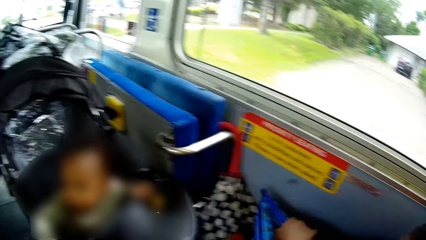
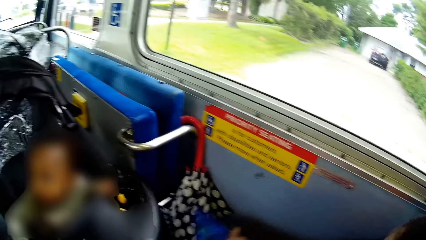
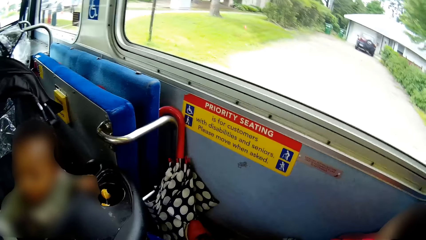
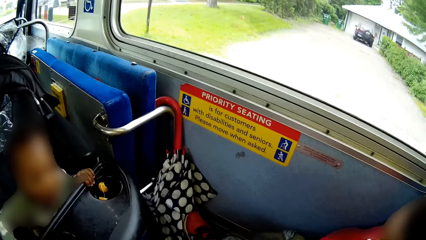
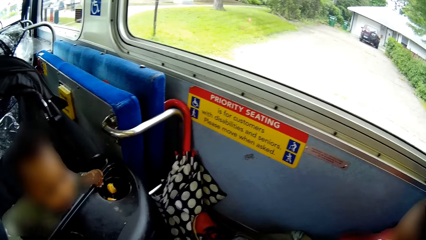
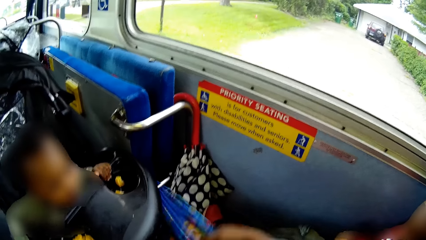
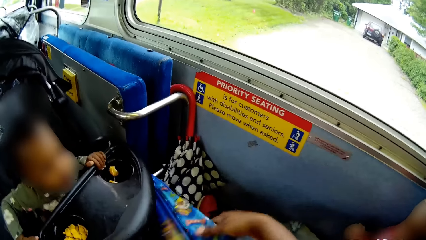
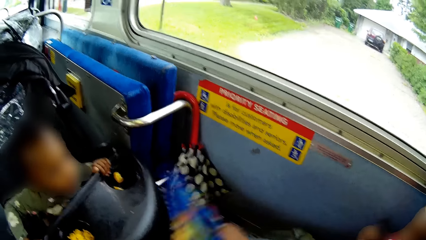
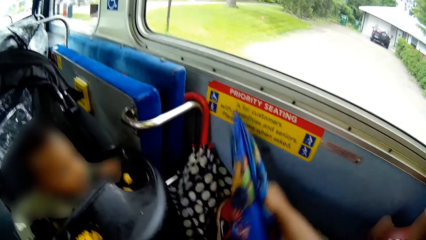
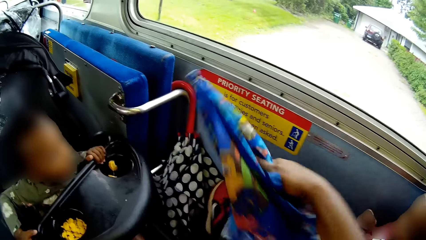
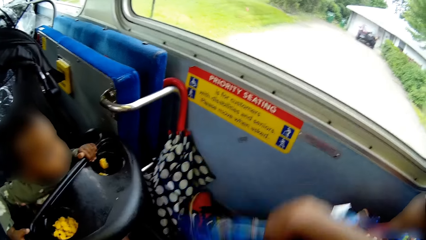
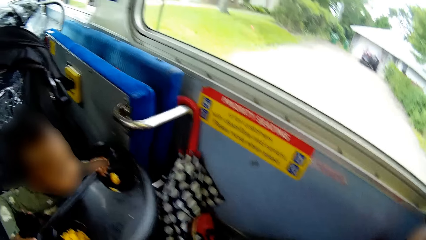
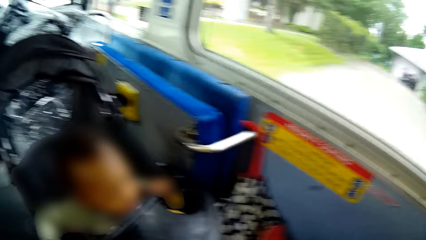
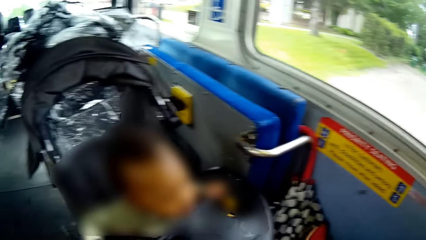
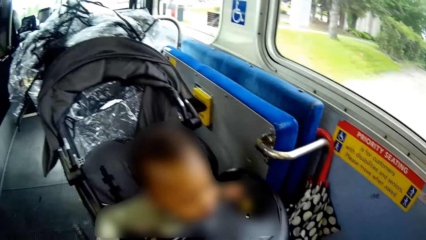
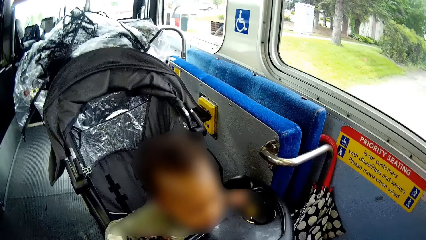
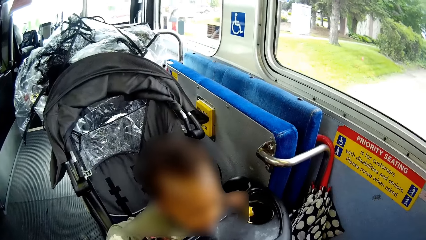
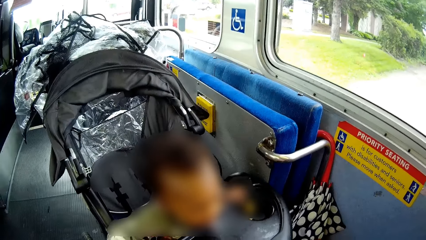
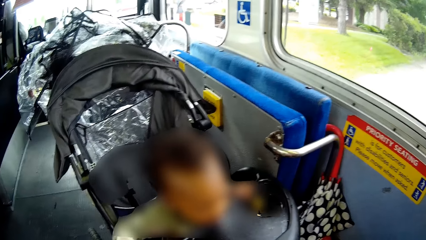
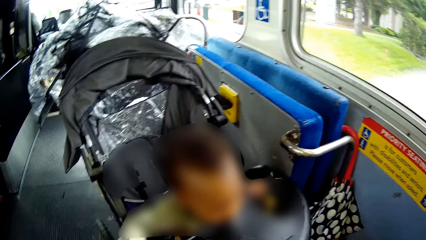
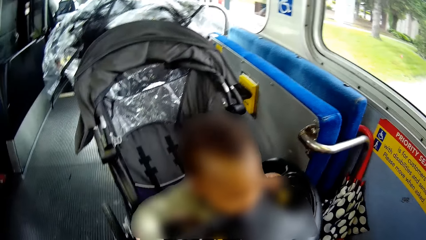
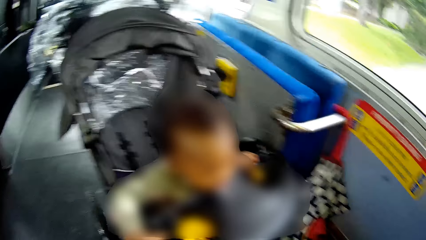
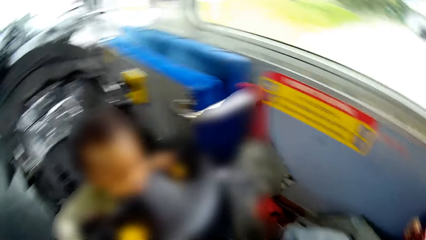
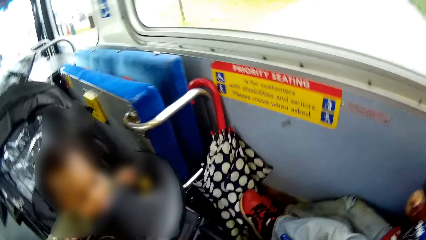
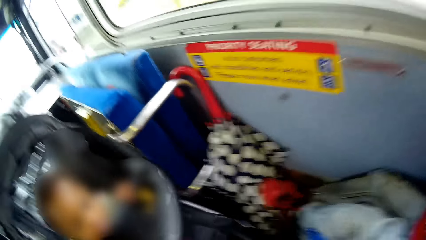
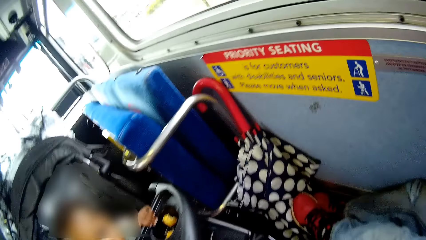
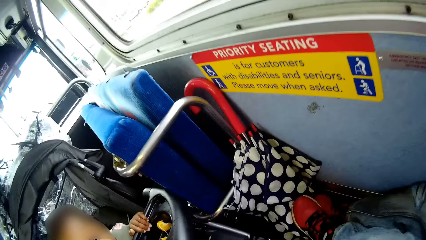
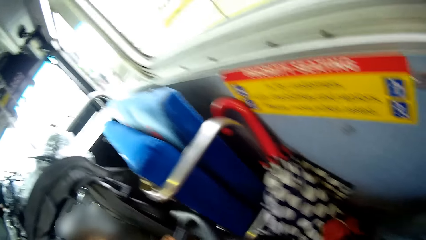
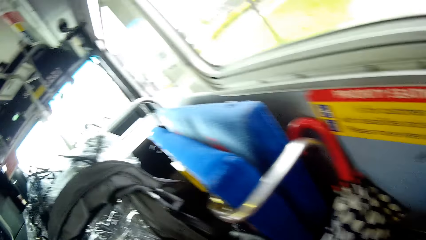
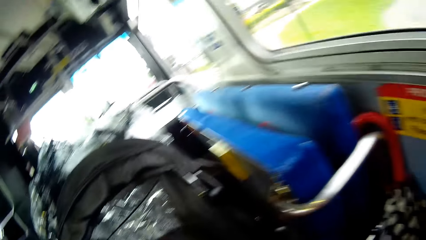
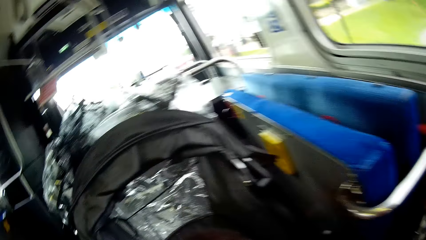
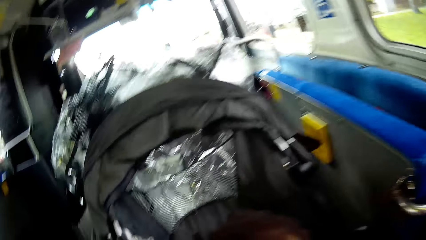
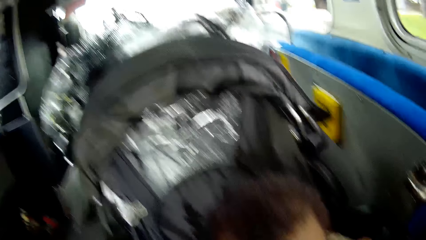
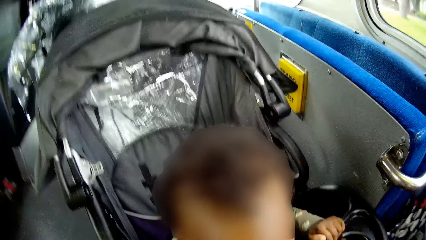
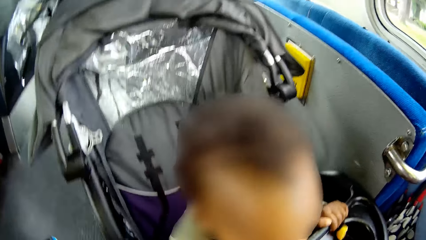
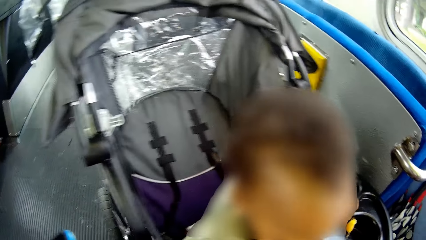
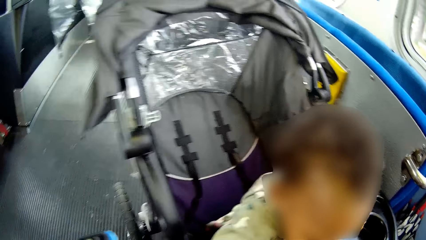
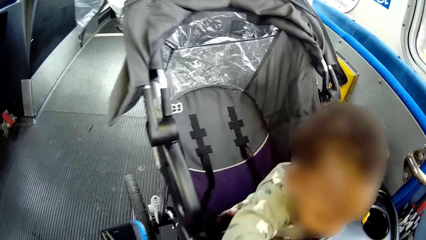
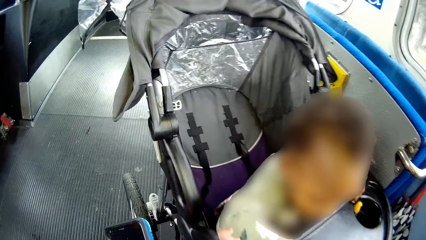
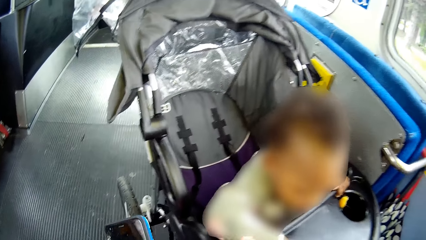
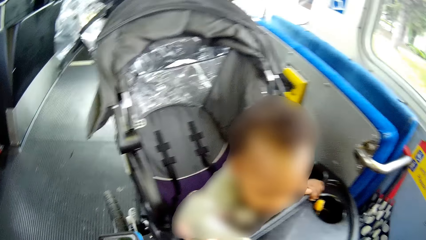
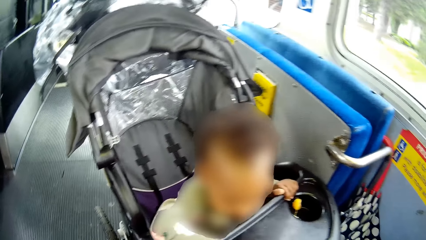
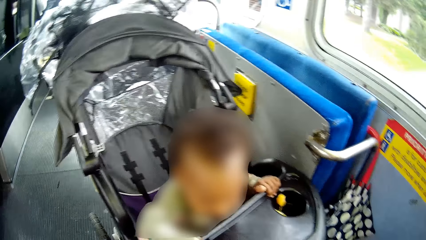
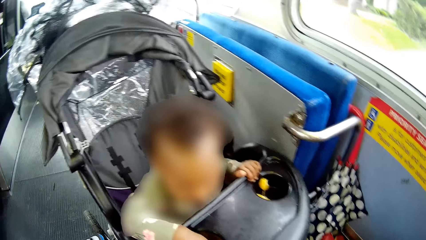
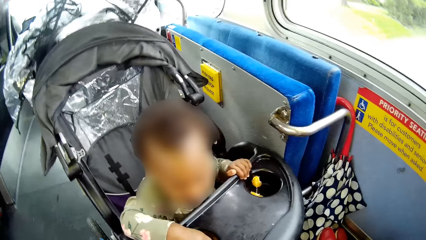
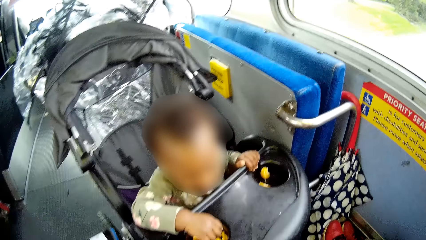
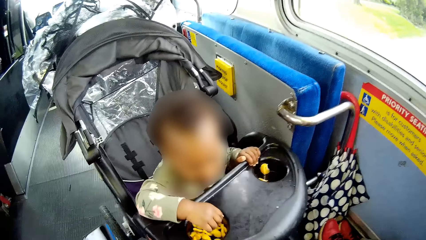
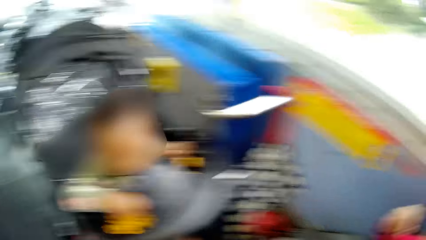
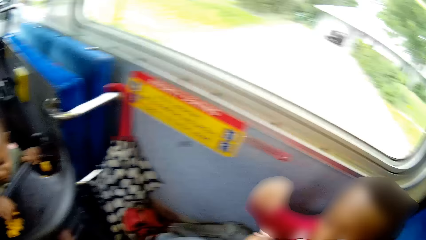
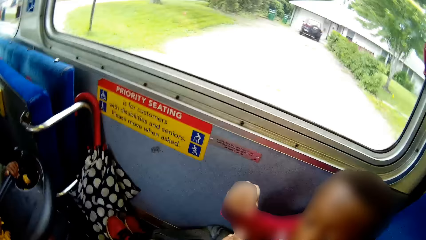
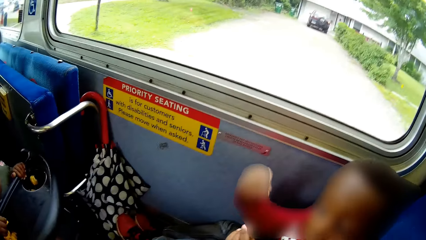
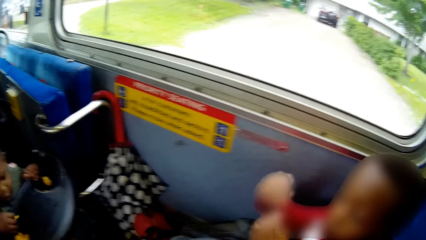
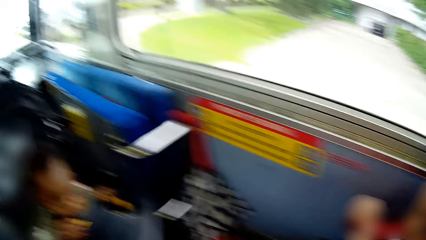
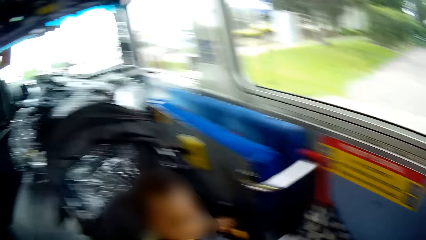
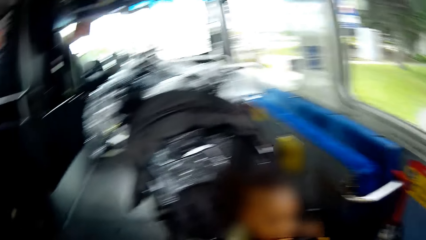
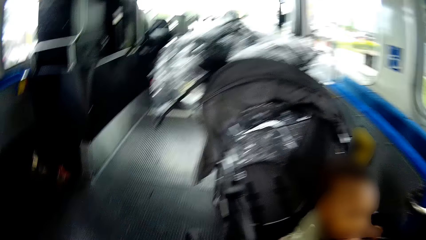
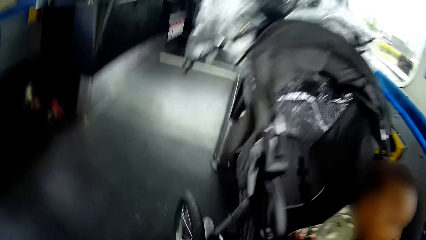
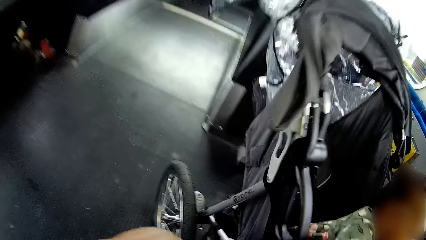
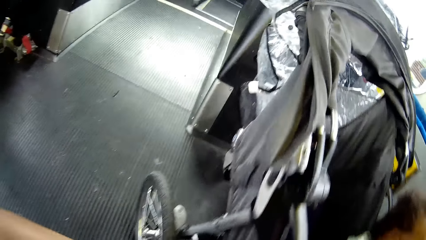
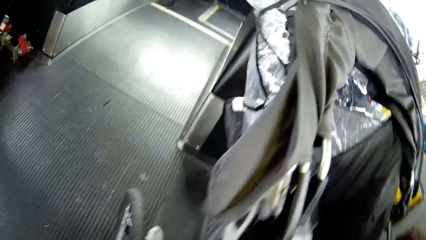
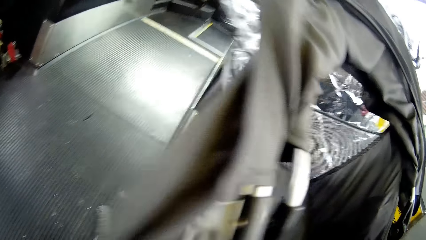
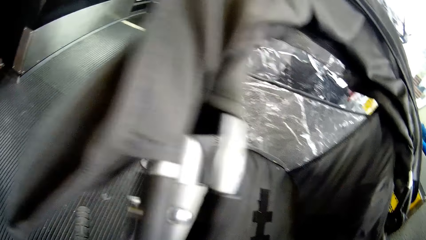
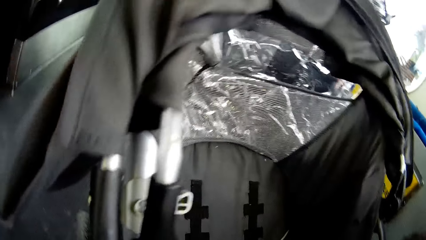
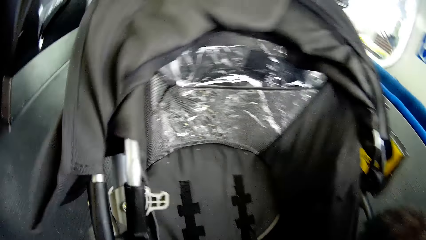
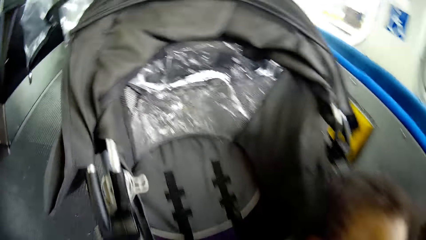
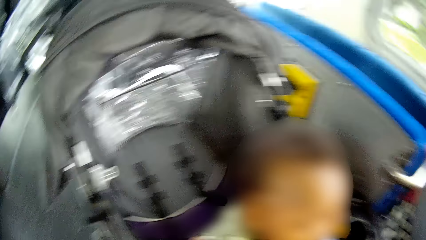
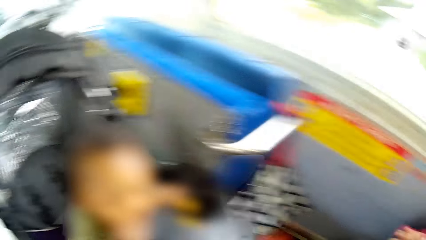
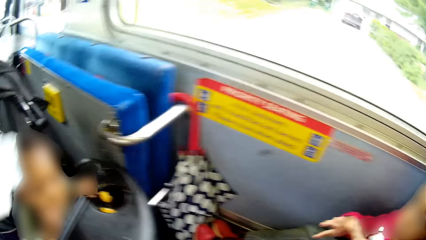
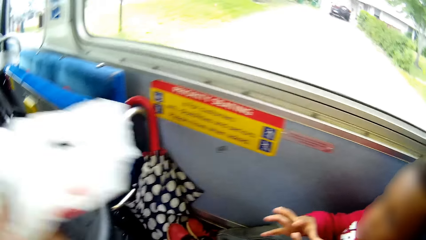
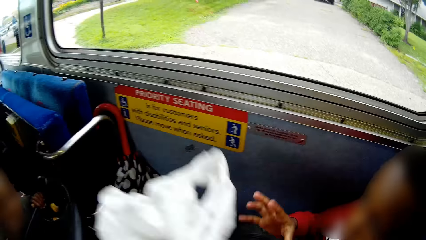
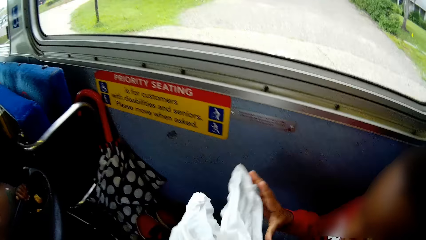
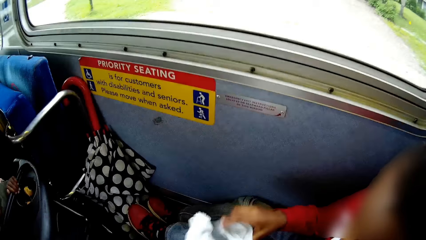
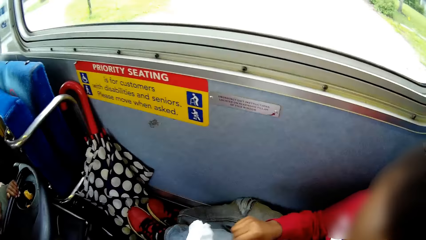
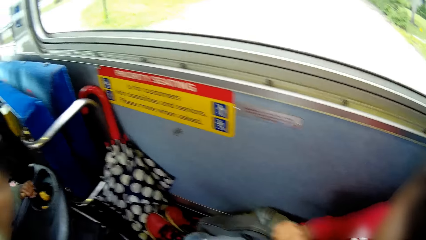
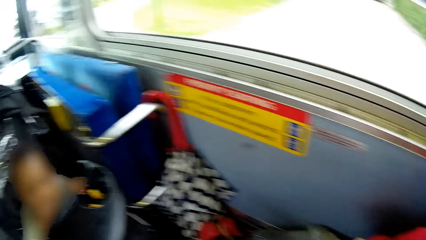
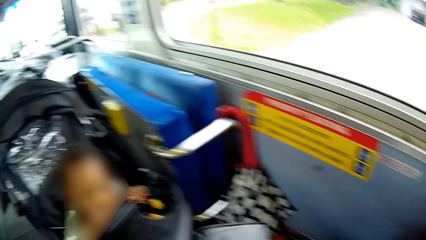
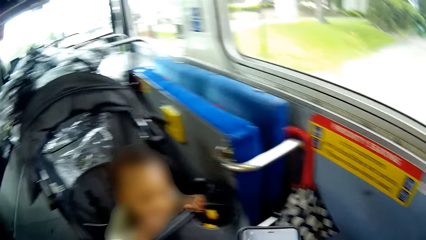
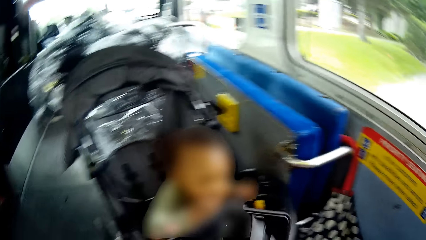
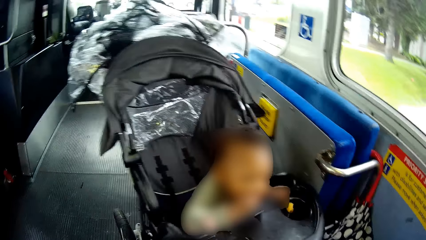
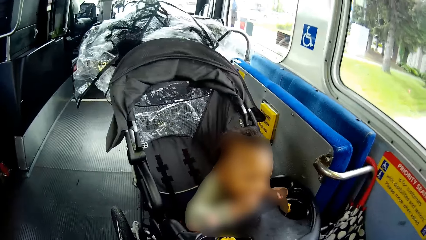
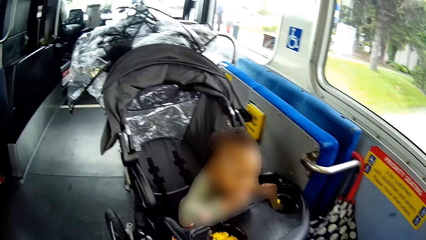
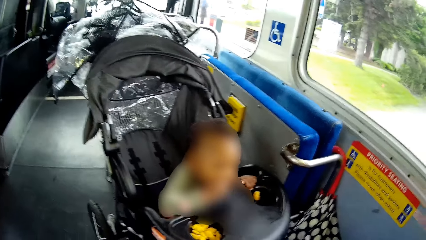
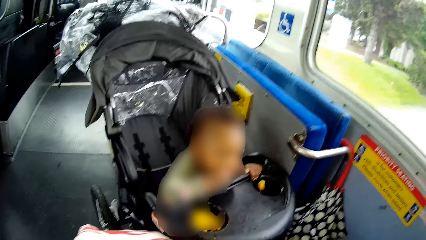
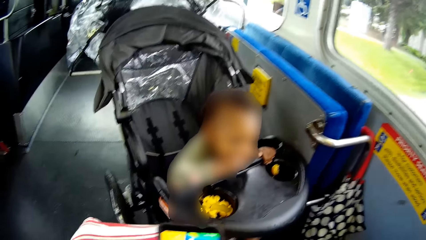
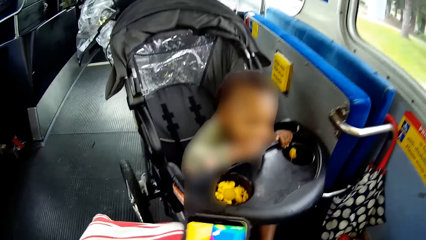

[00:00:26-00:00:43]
The camera wearer adjusts an umbrella with her right hand. She talks to the boy. She looks around. She passes a nylon bag to the boy with her left hand.
